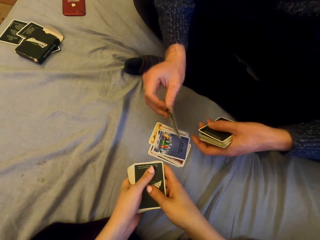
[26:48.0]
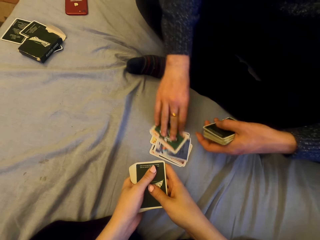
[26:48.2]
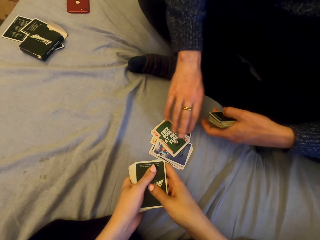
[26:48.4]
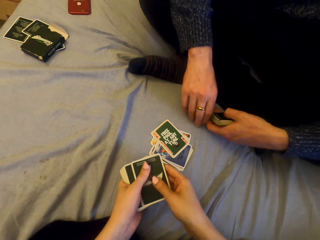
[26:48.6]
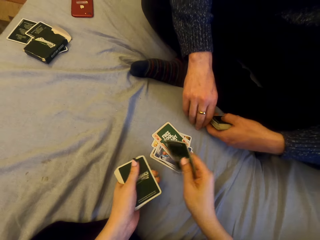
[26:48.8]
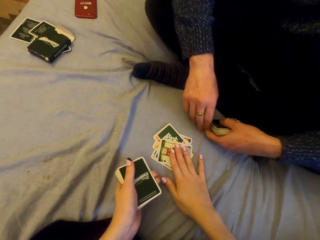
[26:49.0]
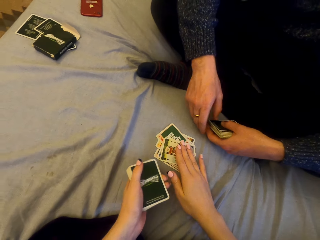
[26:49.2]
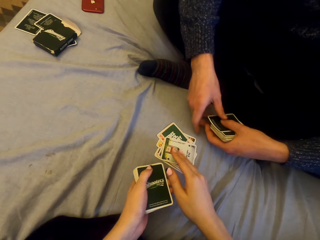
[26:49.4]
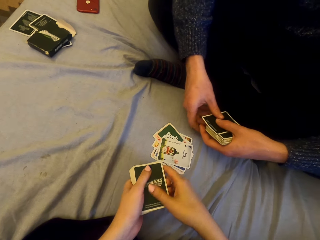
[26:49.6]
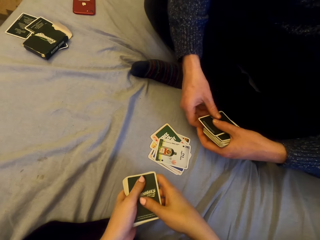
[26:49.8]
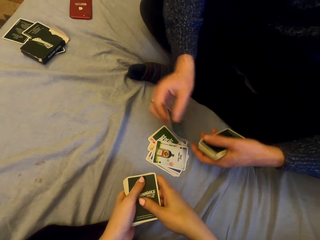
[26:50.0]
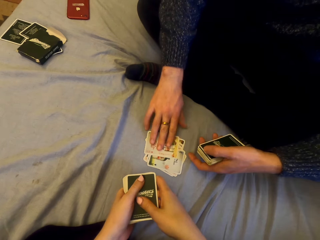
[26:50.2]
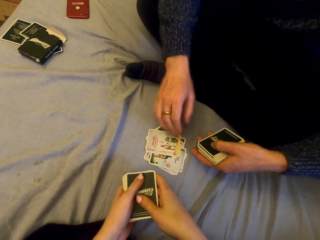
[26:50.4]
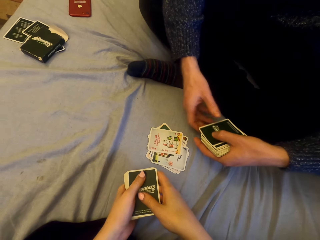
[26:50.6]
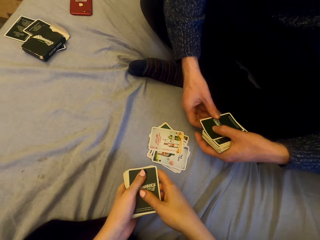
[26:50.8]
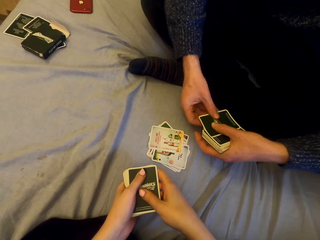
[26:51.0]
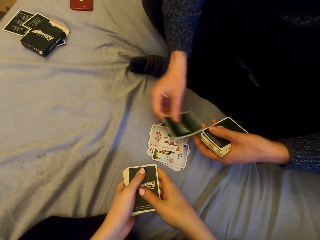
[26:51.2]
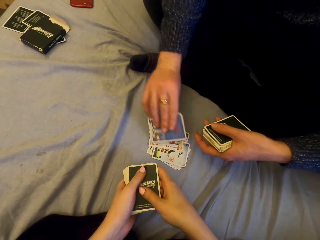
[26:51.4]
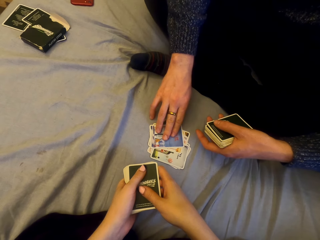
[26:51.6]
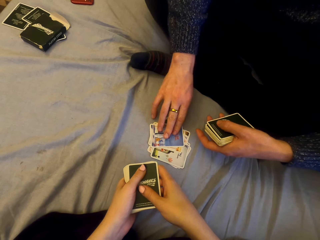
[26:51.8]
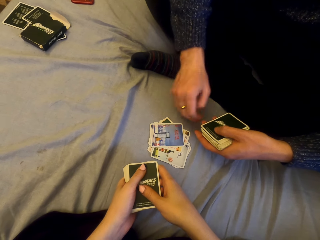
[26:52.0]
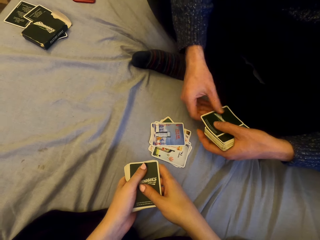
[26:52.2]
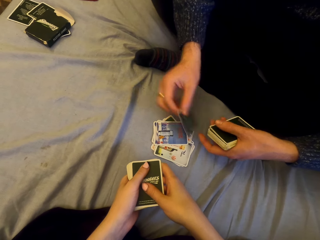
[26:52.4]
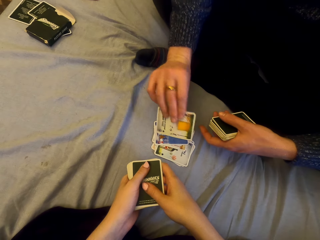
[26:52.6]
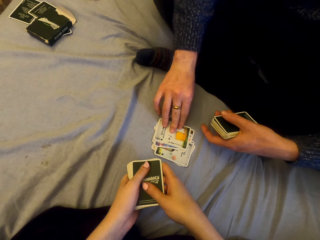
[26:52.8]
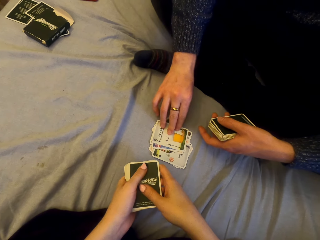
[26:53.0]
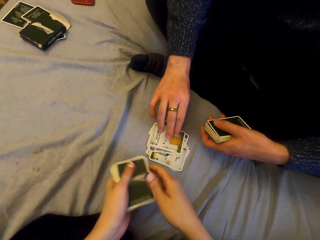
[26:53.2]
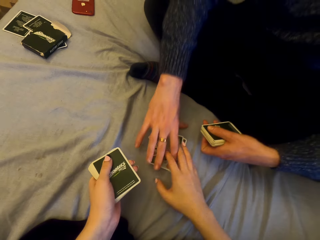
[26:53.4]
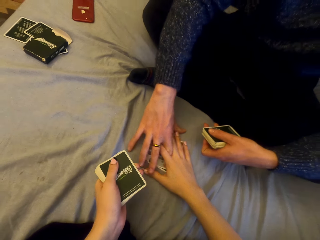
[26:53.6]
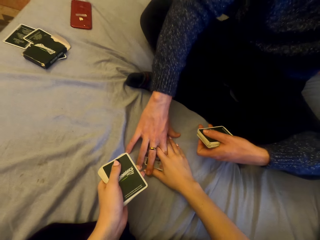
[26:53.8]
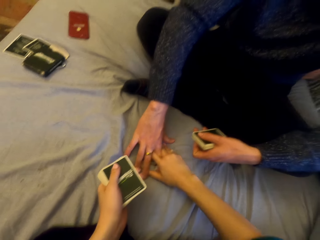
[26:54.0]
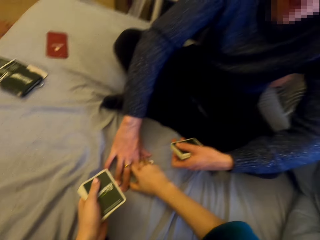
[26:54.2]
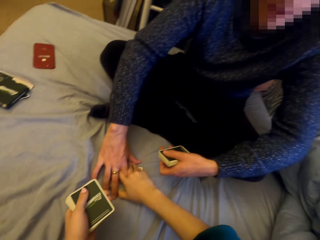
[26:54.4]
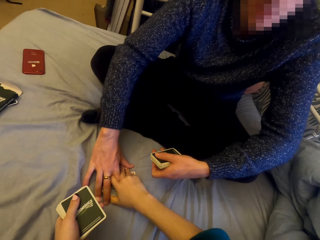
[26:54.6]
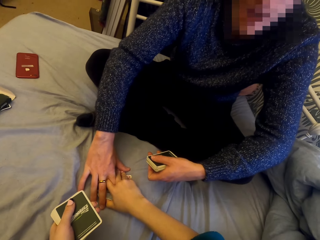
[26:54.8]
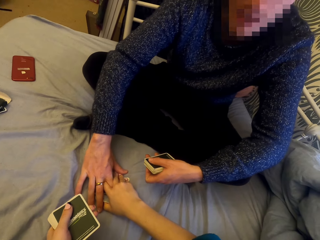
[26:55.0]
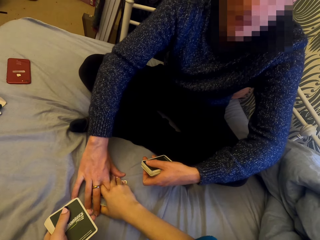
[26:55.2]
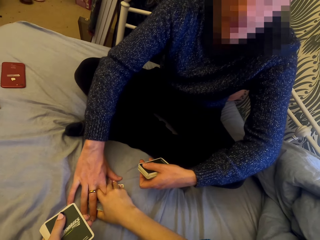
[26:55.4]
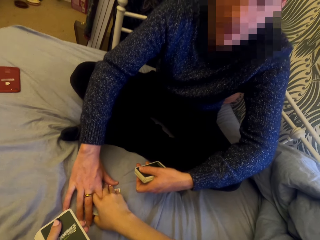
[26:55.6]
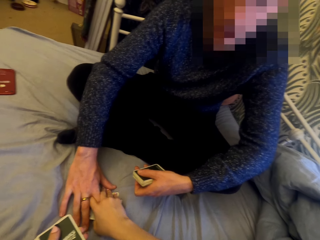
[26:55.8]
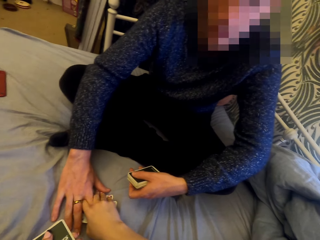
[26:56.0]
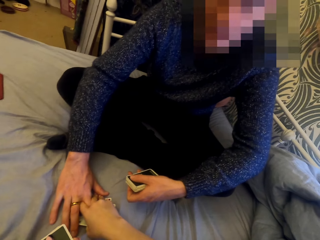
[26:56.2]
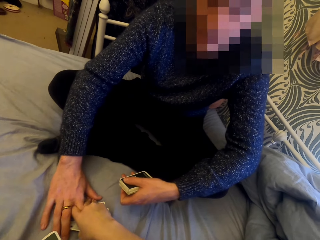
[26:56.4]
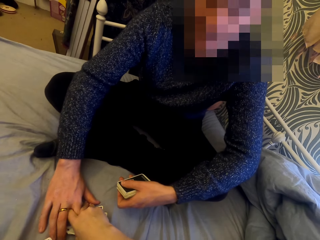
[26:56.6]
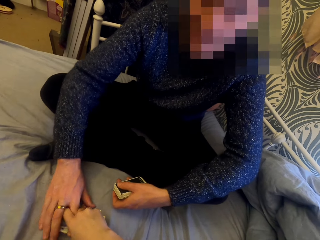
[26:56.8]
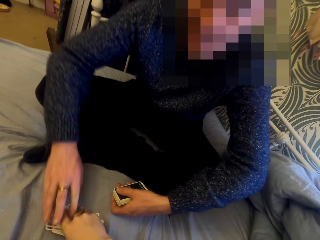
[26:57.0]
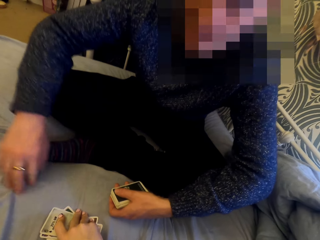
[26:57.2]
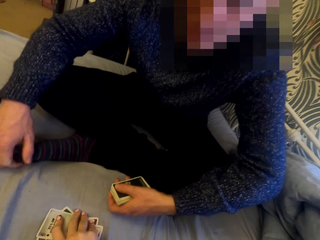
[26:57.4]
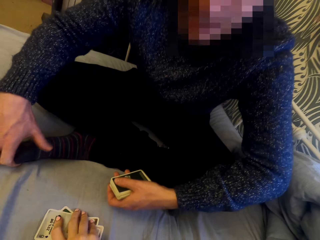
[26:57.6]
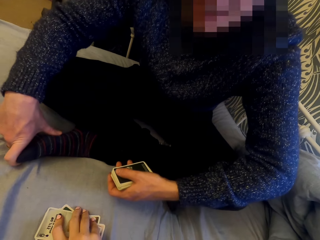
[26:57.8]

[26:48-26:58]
A man puts the card down. The camera wearer puts the card down. The man puts the card down repeatedly. He touches the cards. The man talks with the camera wearer.

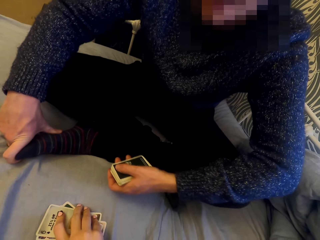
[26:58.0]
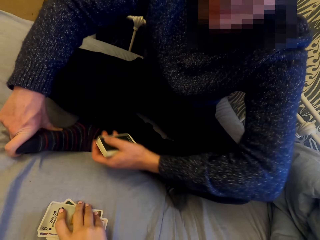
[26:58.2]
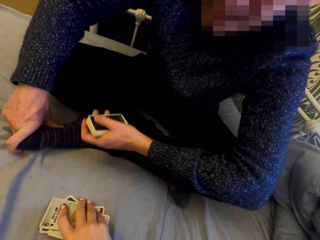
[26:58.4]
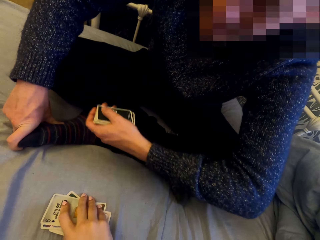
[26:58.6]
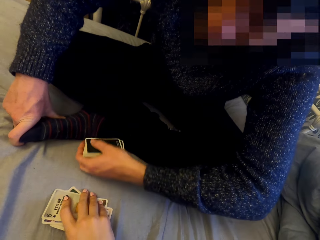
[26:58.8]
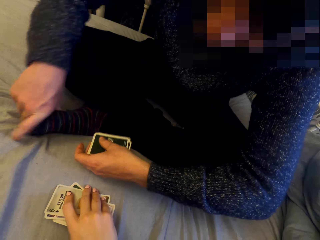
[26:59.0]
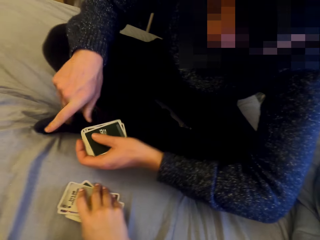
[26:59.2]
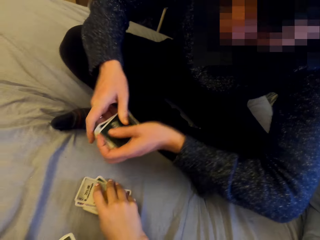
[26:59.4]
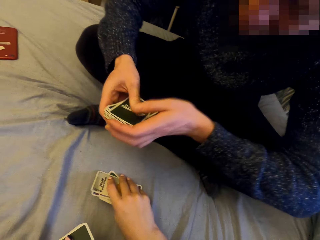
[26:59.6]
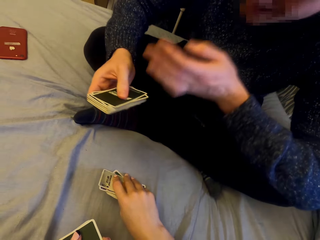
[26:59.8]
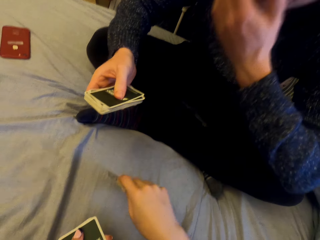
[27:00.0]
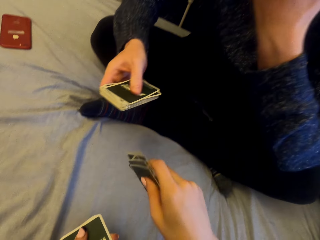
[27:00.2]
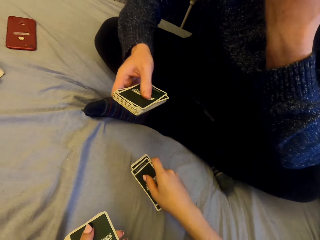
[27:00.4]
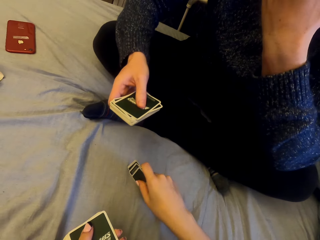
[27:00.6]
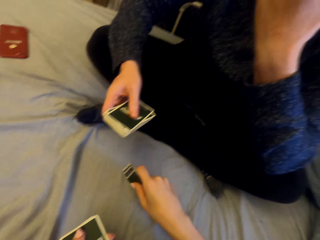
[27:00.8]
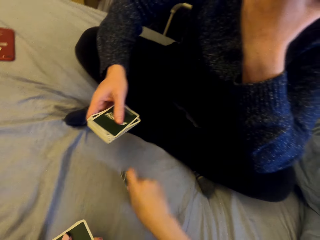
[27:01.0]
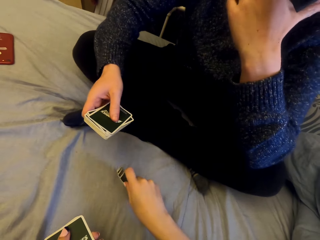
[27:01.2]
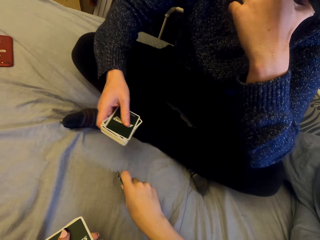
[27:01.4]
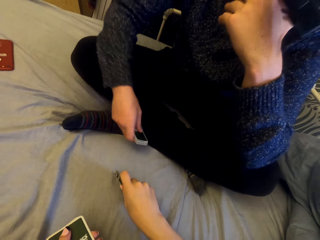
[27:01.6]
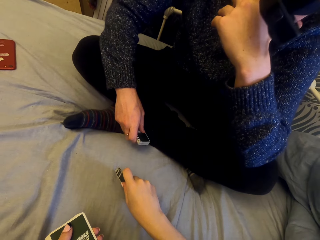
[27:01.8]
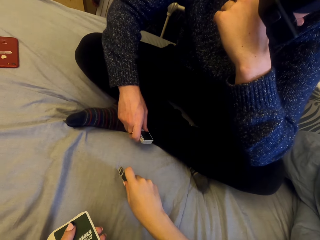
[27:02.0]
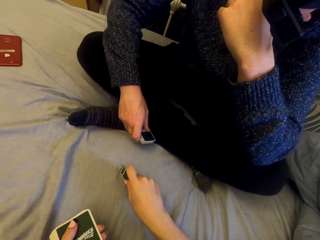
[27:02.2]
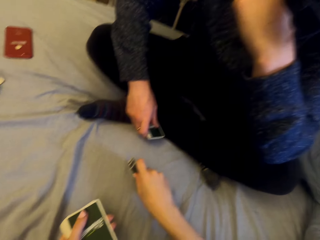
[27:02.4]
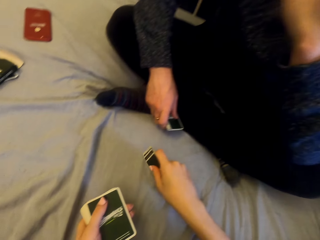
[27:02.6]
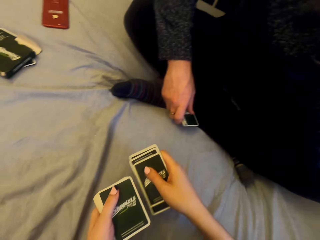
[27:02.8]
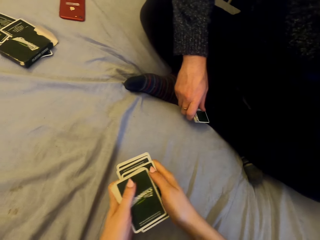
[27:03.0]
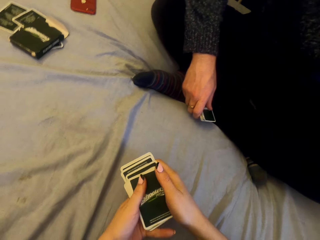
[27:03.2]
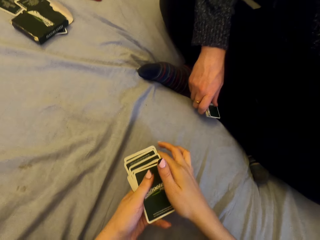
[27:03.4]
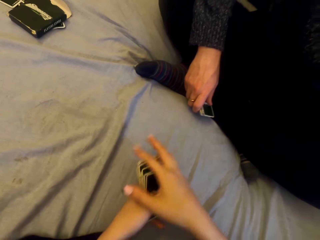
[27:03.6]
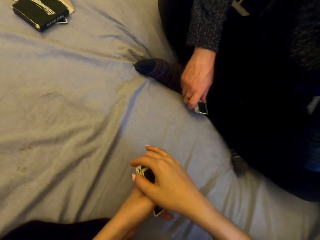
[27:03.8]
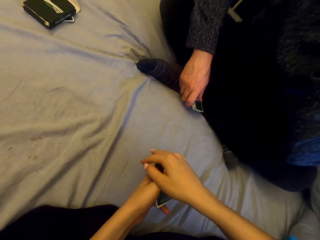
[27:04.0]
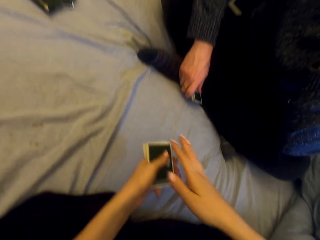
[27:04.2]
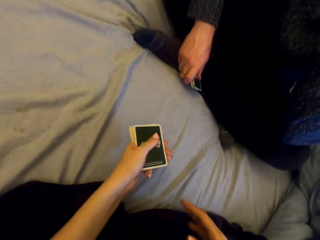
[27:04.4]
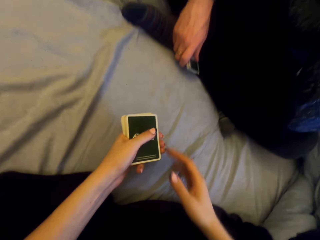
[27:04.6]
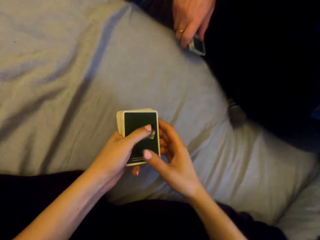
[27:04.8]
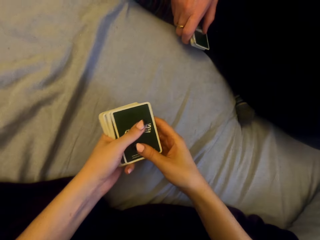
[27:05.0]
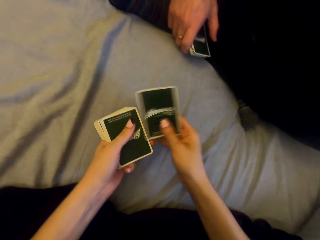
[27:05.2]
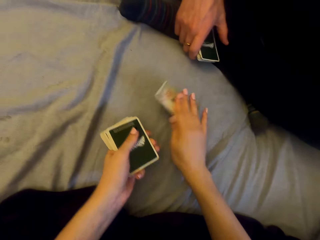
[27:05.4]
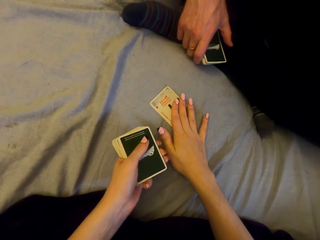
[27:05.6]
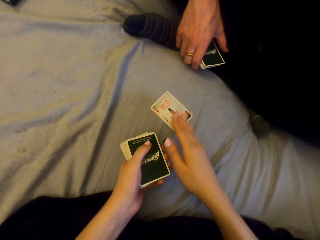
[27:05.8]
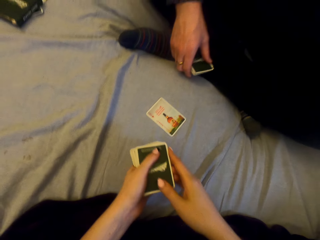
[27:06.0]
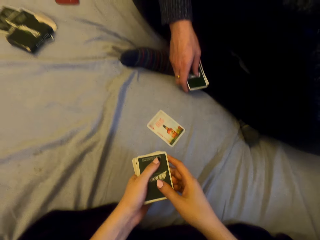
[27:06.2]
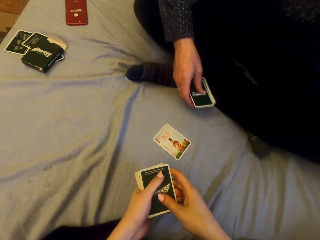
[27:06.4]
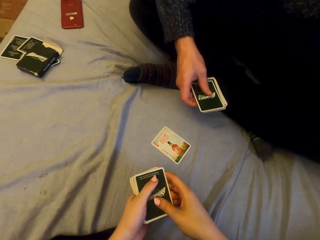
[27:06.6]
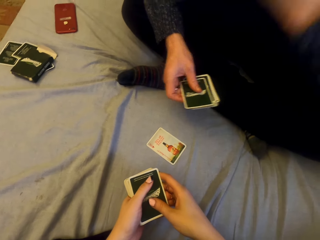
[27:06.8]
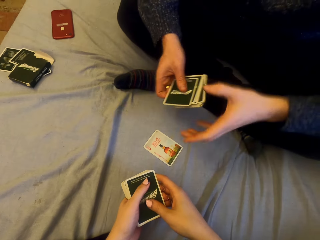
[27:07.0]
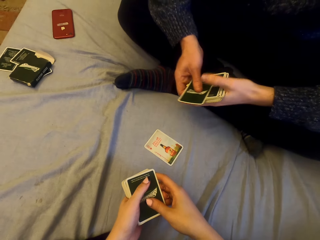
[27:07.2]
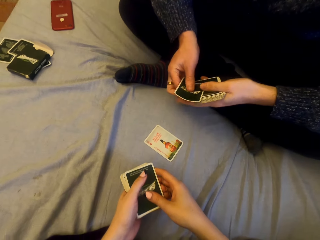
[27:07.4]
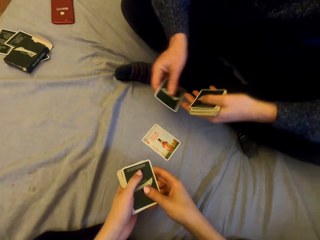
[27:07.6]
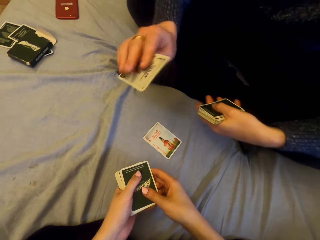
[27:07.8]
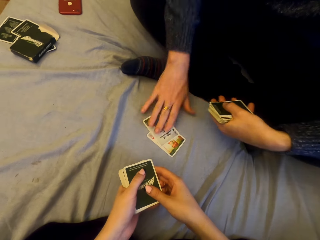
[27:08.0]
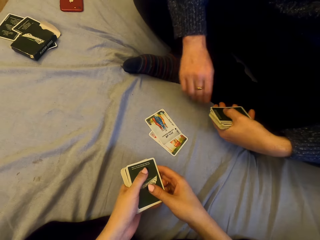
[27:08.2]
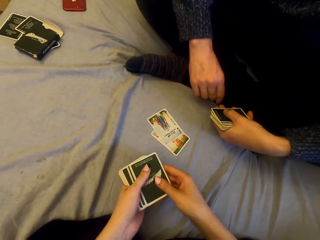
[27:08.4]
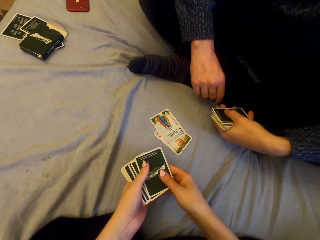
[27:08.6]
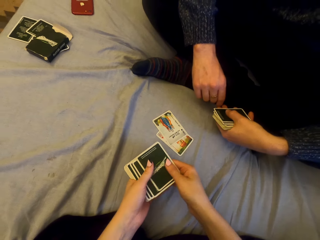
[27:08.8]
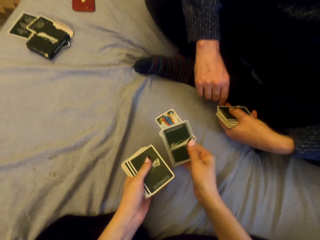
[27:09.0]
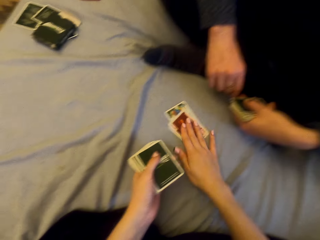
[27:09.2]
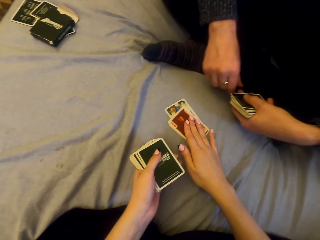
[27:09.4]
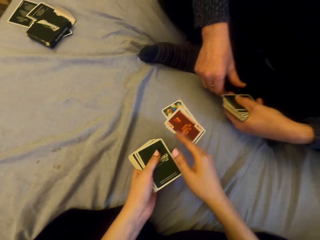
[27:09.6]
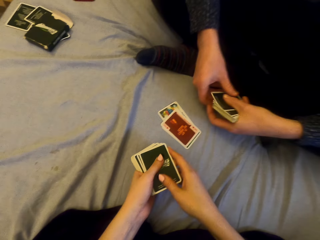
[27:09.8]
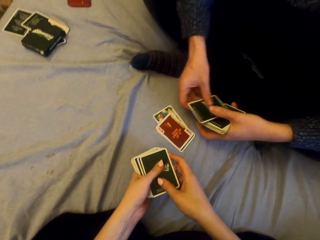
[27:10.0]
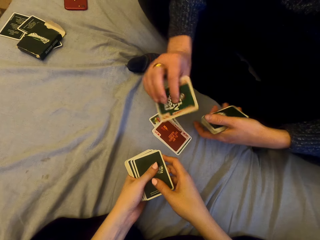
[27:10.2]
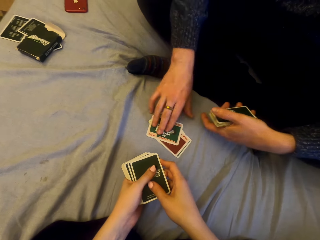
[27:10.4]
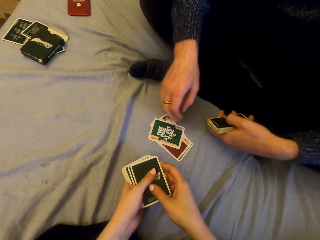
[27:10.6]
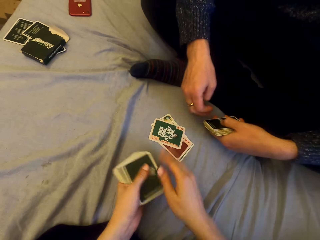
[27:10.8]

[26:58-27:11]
The camera wearer picks up the cards. They play cards with a man, and put the card down. The man puts the card down. He puts the card down again. The camera wearer puts the card down.
